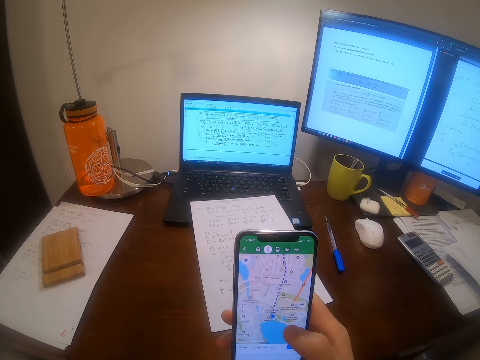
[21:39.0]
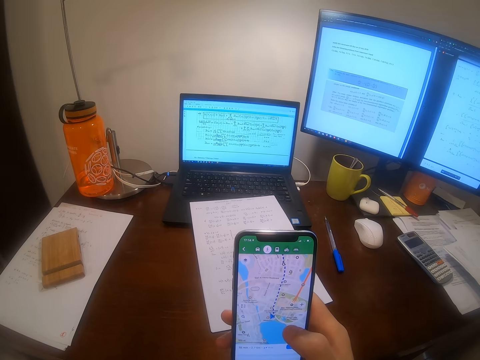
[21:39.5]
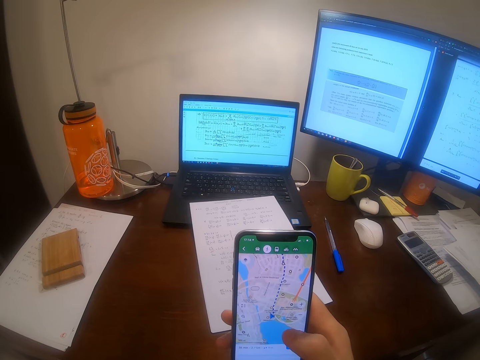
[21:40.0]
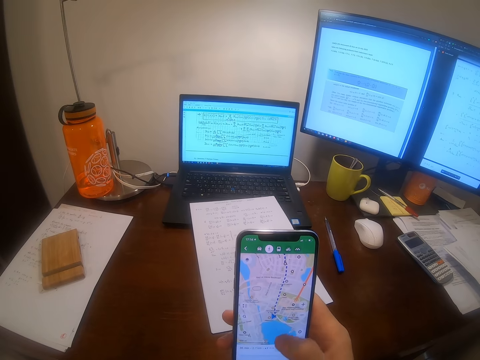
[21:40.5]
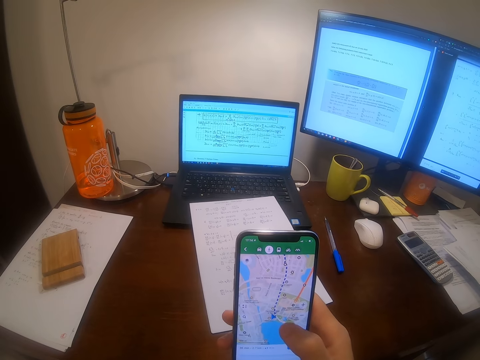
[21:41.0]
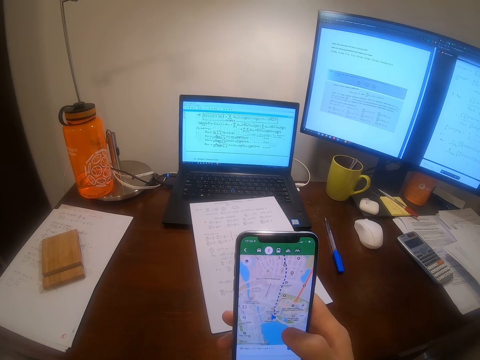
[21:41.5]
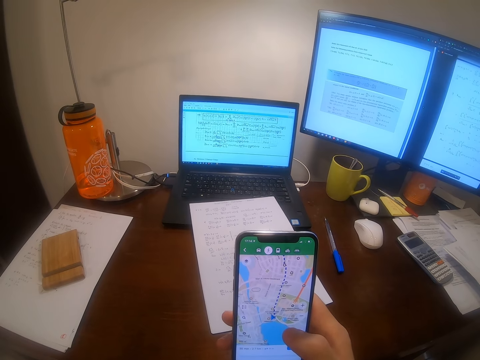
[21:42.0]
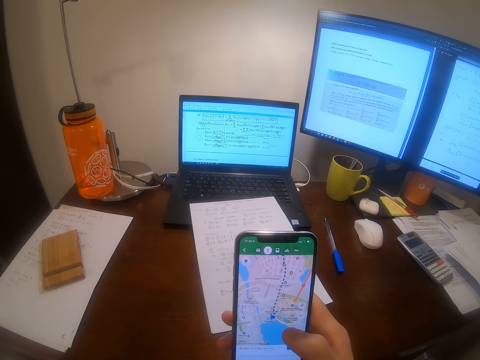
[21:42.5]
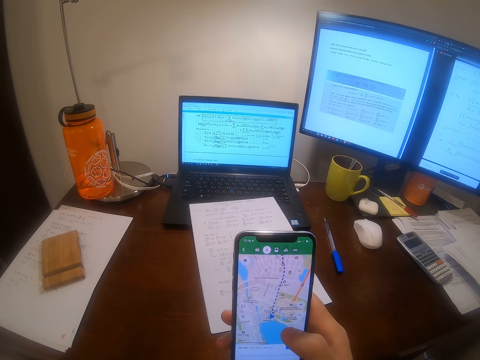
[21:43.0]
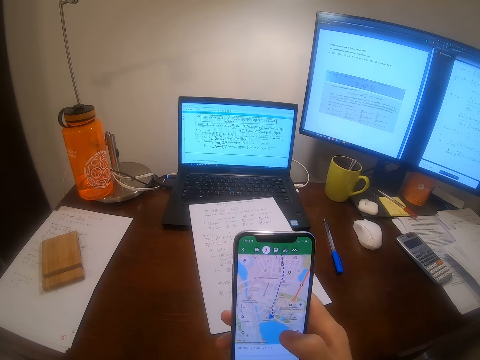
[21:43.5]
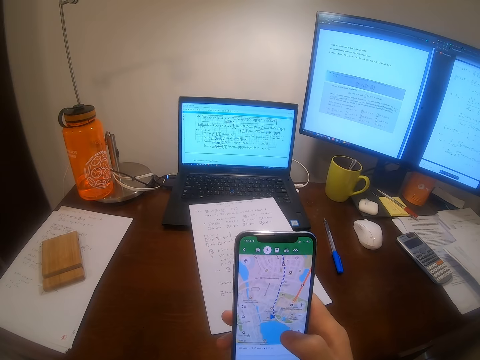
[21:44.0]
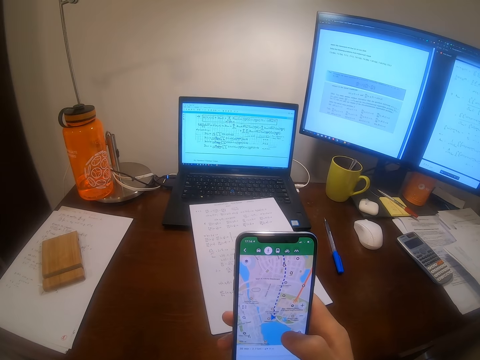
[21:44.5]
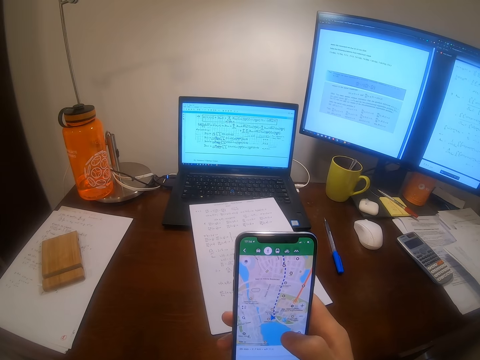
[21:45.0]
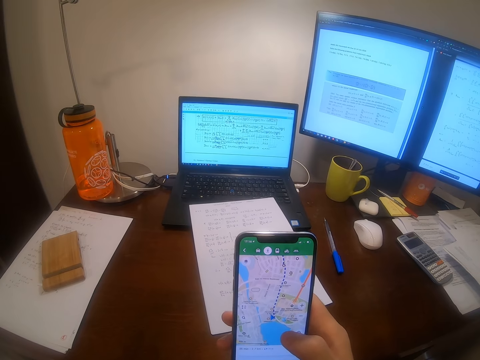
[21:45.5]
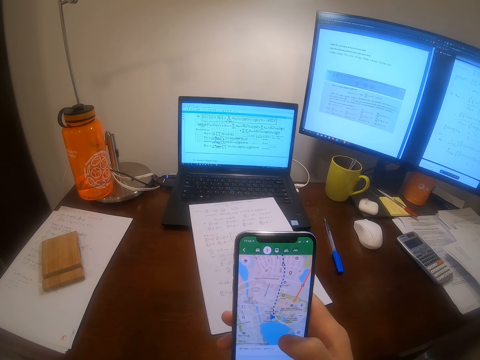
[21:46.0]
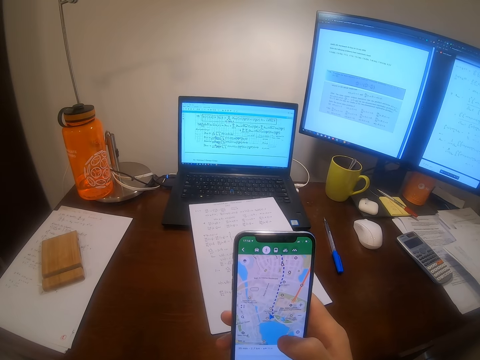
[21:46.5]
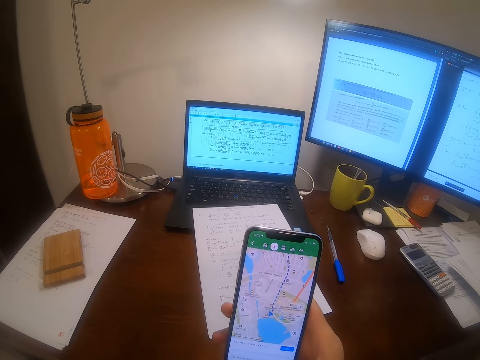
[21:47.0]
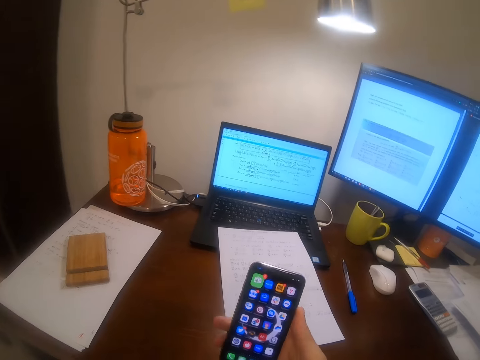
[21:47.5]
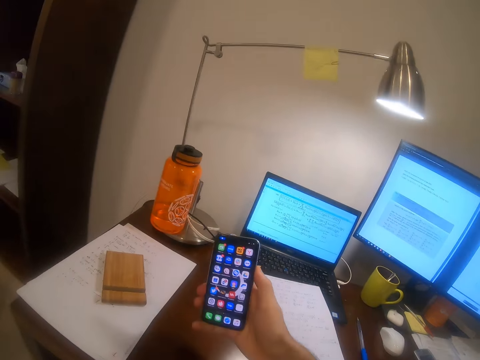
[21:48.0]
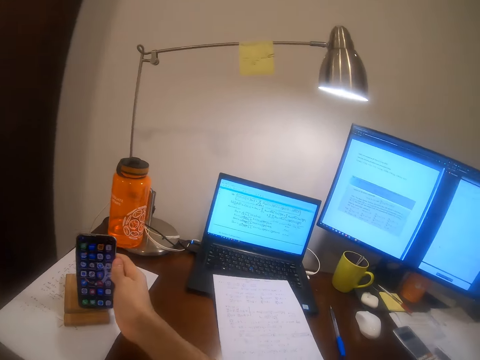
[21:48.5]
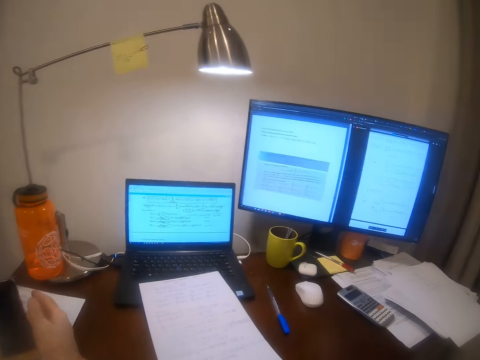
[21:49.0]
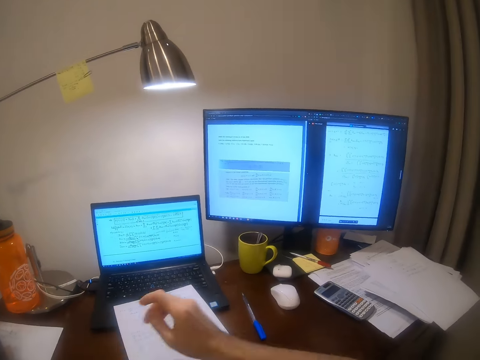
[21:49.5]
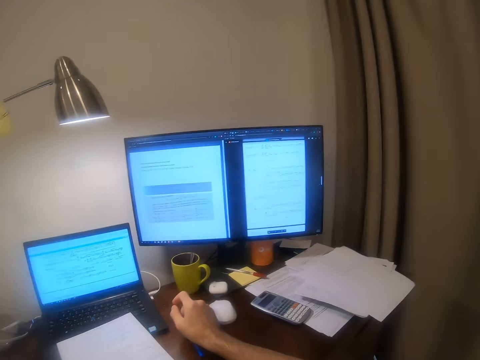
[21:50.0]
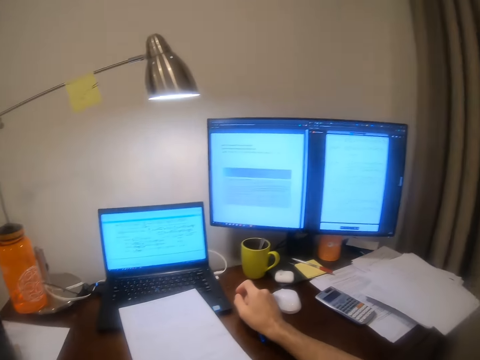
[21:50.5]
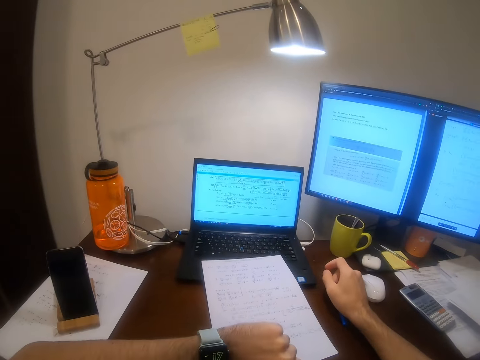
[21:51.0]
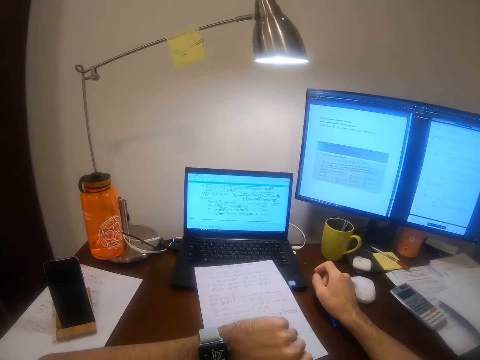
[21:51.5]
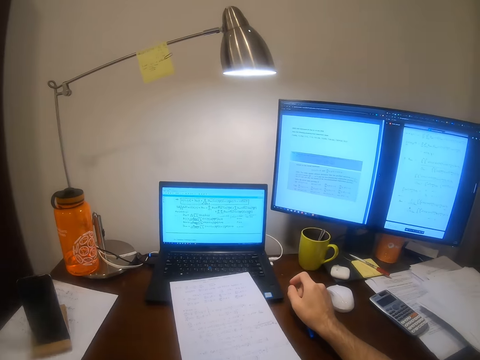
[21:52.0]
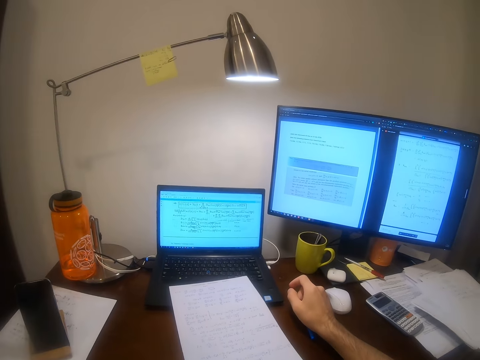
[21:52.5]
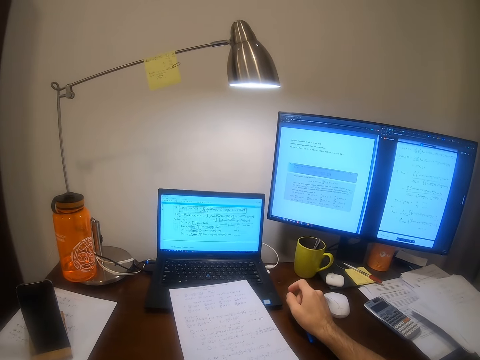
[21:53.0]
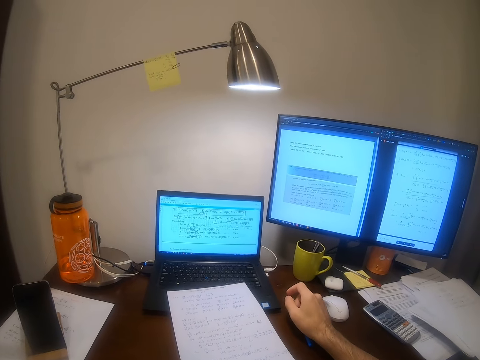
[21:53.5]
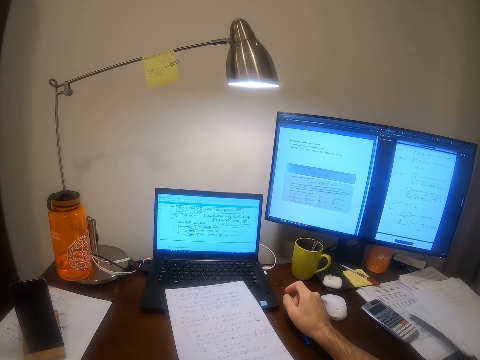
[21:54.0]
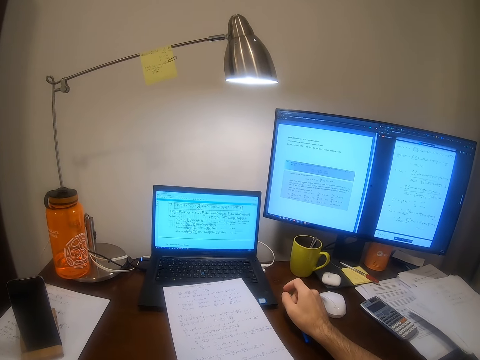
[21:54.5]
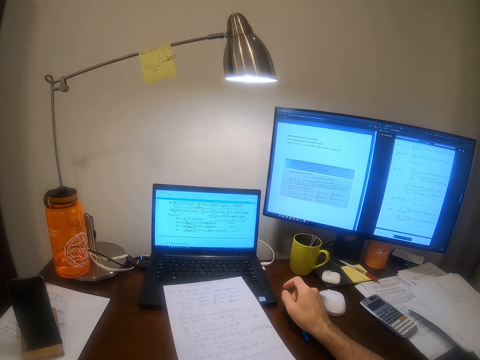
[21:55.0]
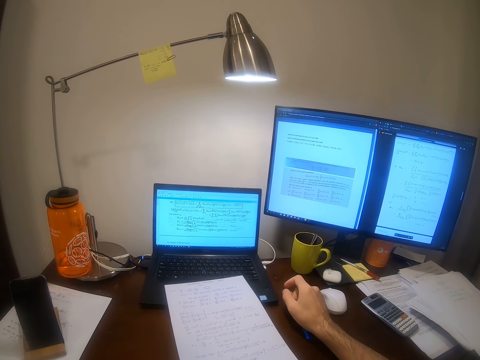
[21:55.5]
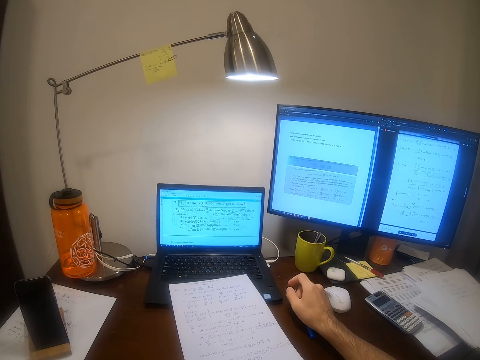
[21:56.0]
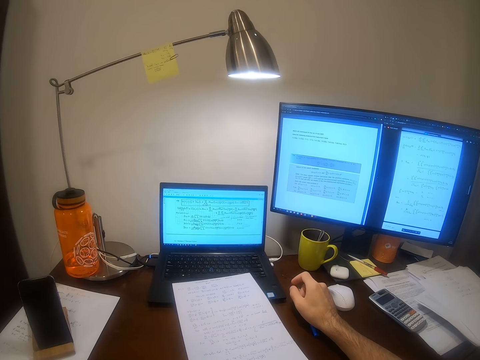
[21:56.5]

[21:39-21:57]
The camera wearer scrolls his phone. He looks at his phone. He drops the phone in the phone holder with his right hand. He checks the wristwatch in his left hand. He looks at the paper.

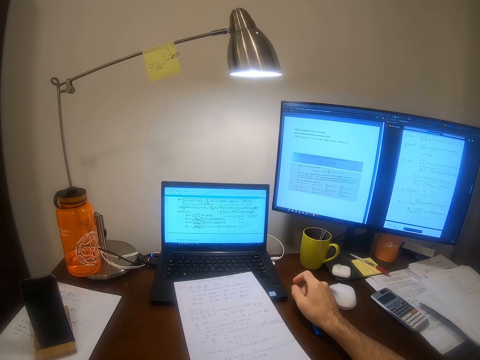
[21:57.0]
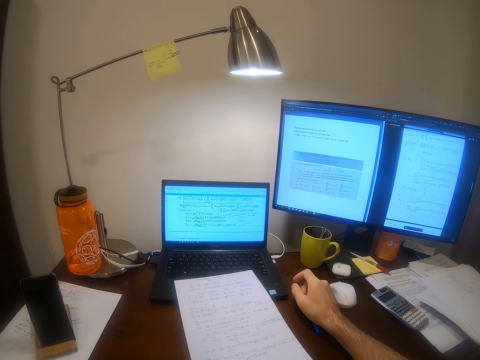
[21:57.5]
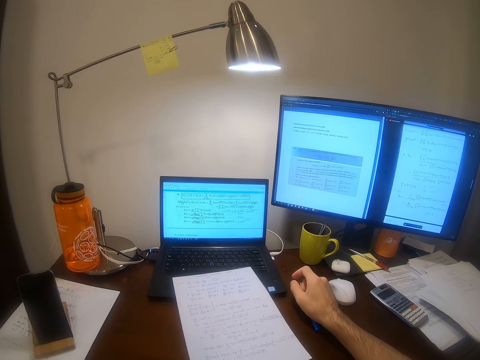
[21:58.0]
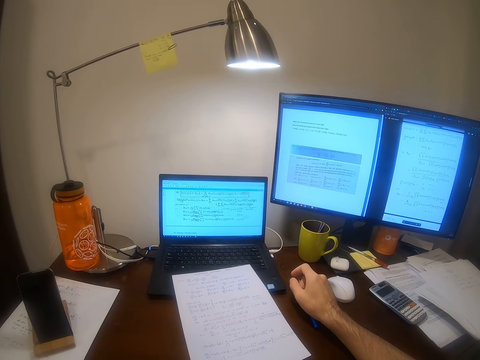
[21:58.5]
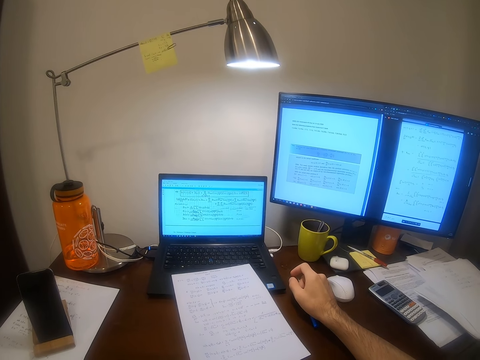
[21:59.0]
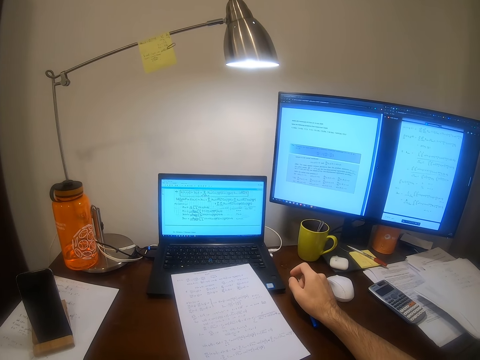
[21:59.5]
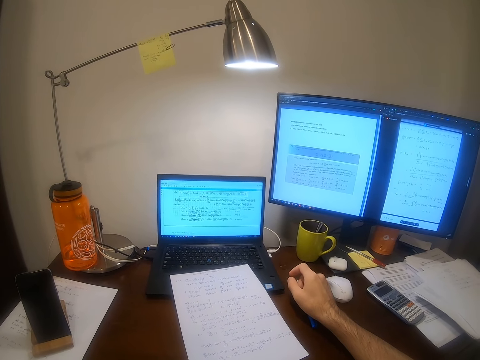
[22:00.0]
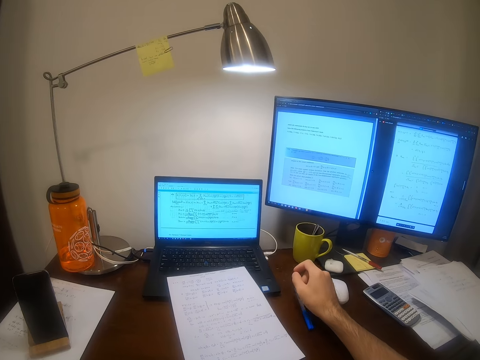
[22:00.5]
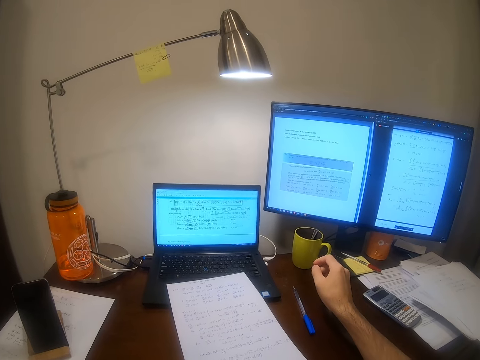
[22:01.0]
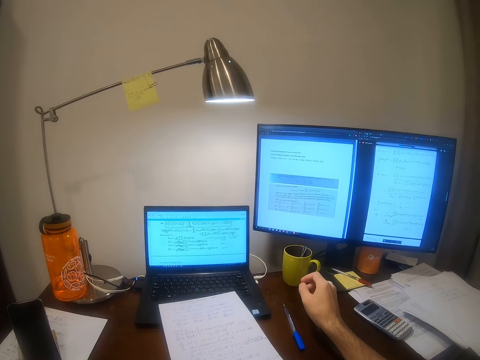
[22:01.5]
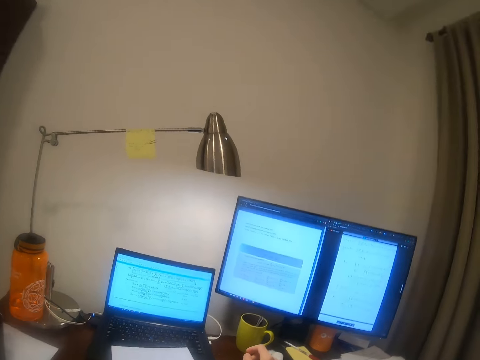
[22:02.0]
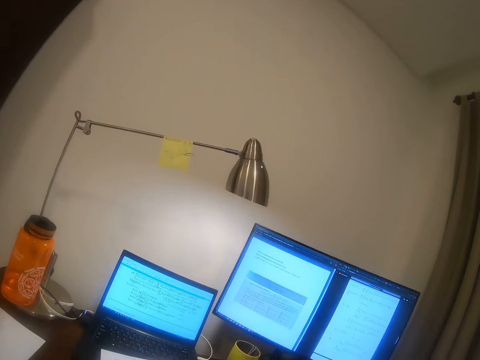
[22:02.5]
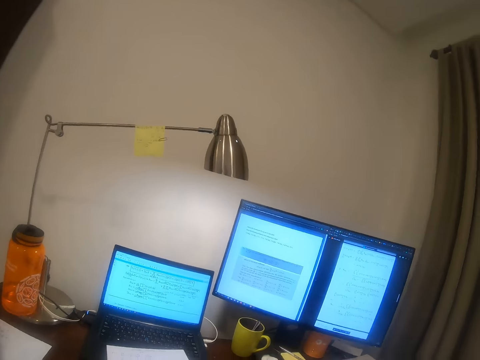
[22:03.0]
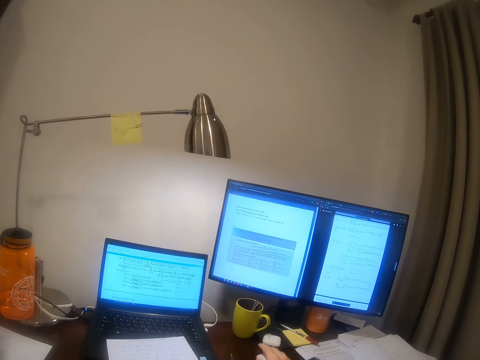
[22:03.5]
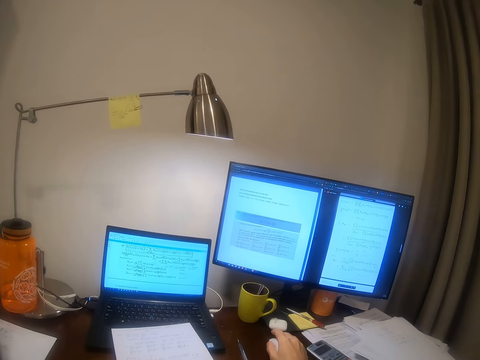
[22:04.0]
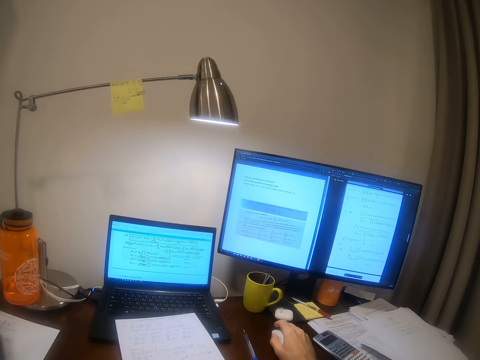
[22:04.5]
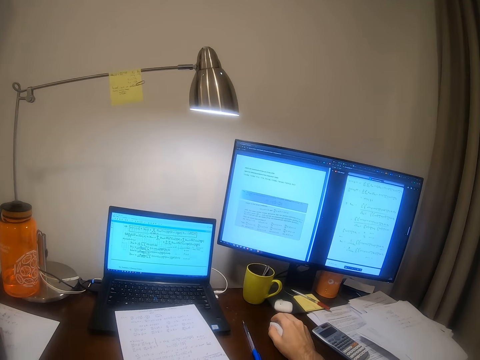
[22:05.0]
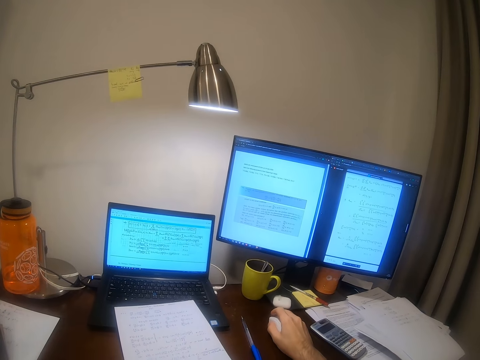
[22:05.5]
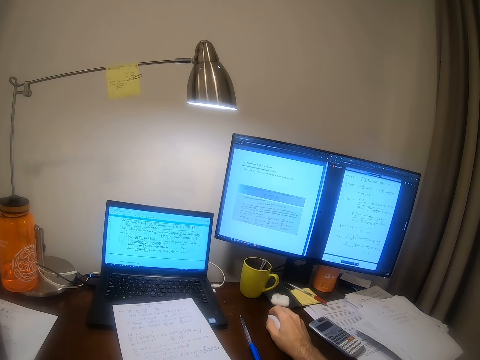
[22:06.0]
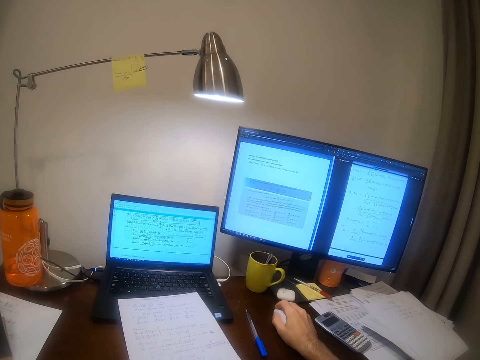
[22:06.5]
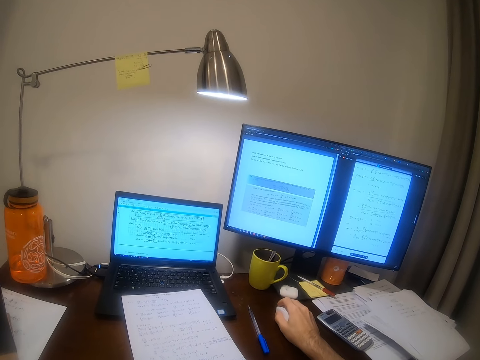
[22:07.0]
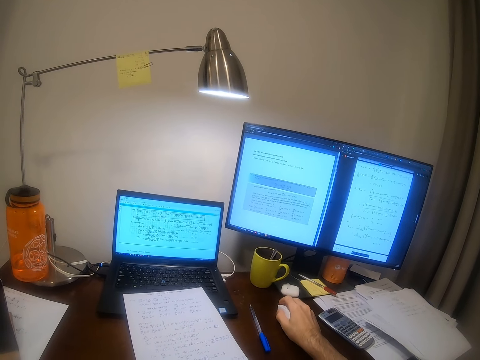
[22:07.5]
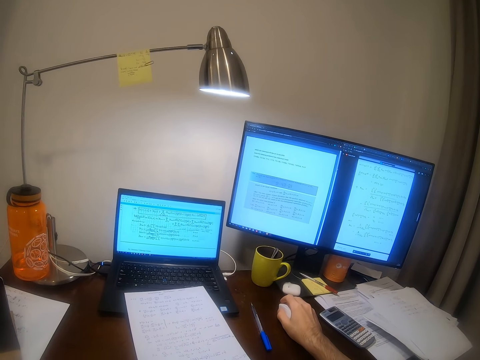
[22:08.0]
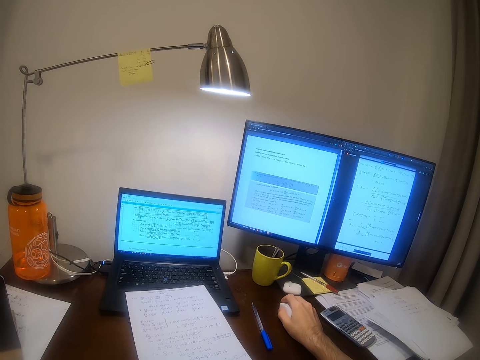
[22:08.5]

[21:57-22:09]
The camera wearer looks at the machines. He operates the computer with the mouse in his right hand. He picks up the mouse. He scrolls the machine with the mouse.
